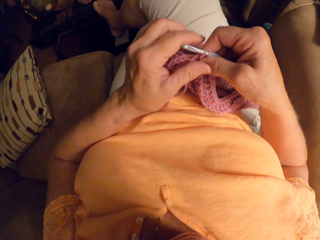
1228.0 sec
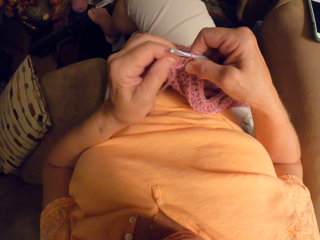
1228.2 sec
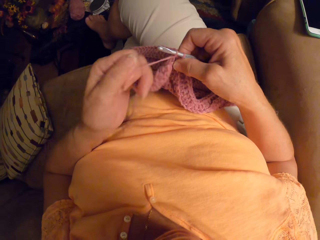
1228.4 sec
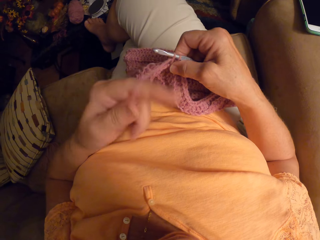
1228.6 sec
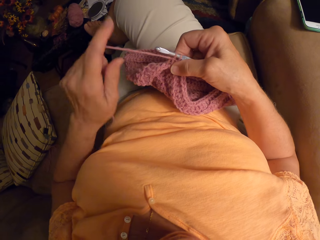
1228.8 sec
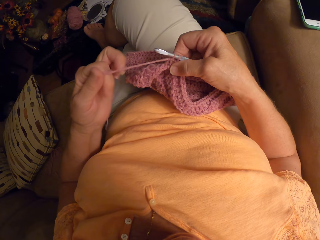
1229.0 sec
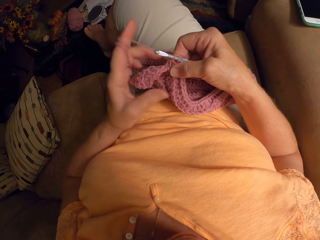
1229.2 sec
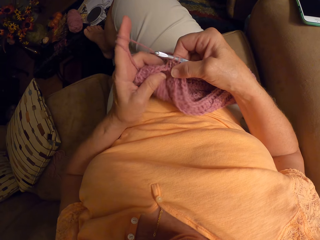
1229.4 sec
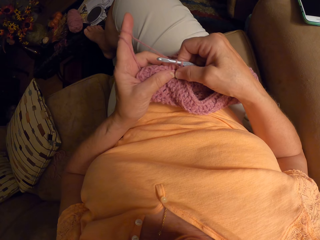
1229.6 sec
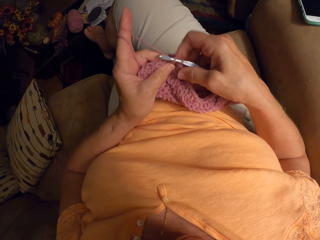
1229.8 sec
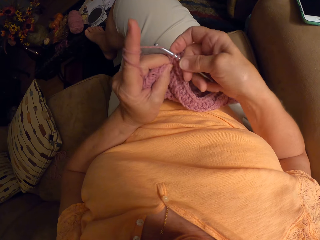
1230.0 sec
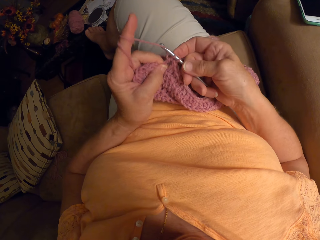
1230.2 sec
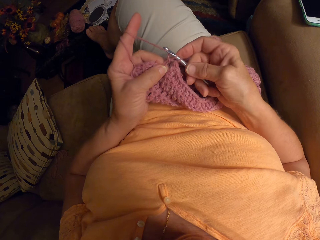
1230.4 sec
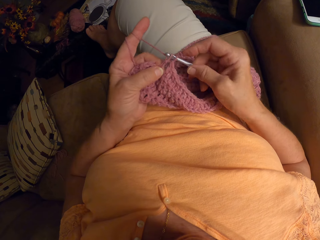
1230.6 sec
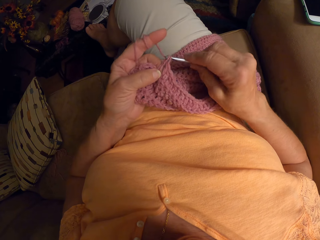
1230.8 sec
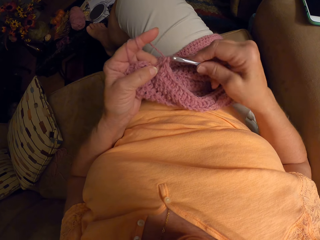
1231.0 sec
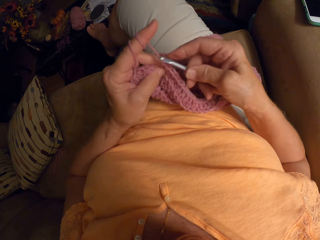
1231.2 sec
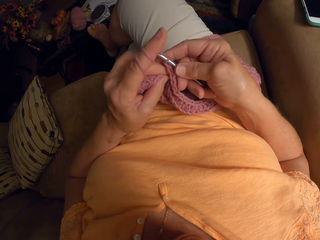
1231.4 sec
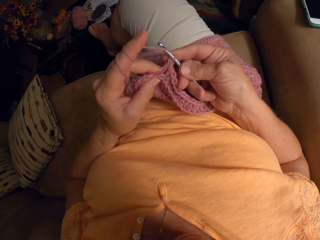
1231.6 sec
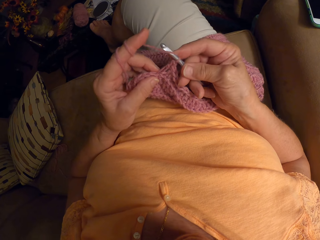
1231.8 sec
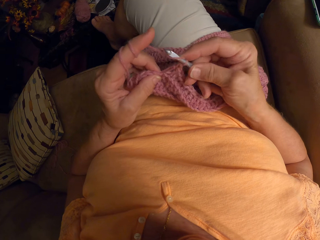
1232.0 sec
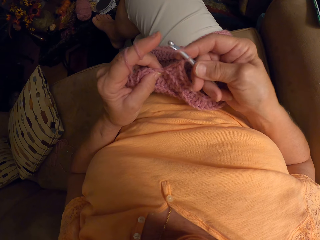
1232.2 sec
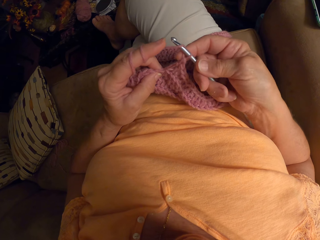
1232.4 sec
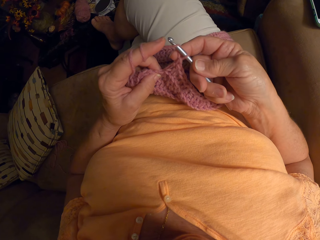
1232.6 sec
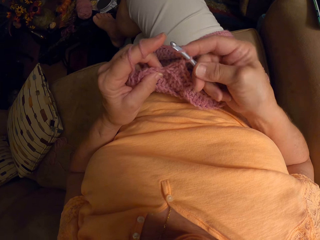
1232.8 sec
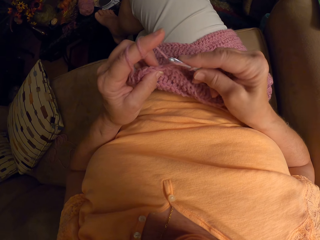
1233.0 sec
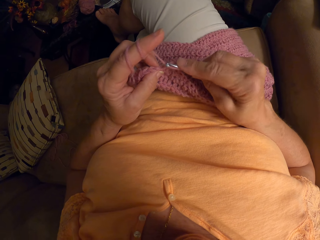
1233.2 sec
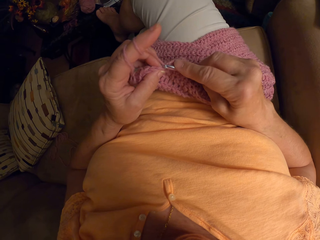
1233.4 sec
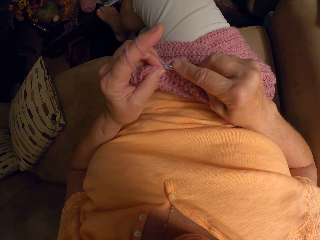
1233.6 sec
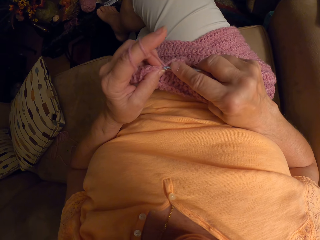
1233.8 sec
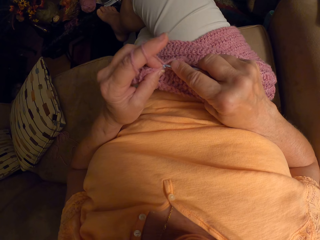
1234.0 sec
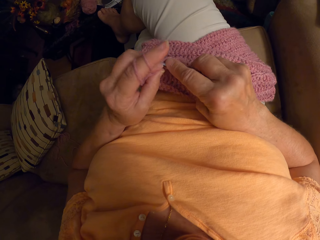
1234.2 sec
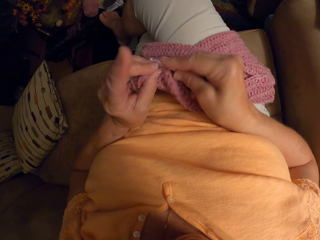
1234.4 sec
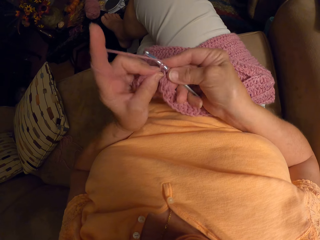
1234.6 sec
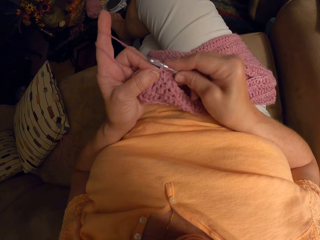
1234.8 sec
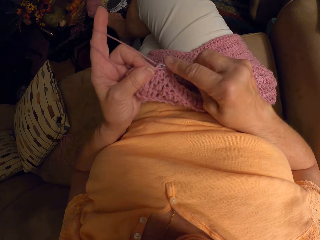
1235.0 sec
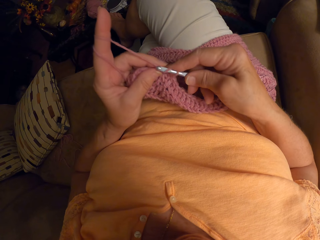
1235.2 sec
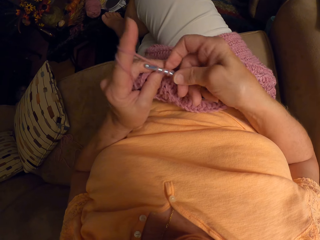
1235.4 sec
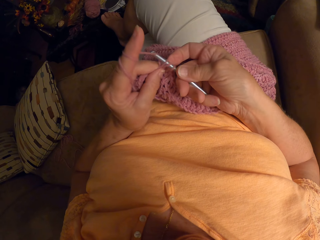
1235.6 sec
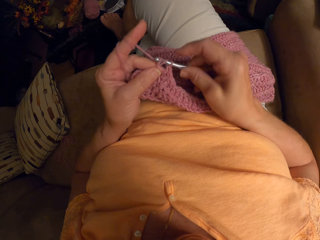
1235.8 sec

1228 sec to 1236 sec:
The camera wearer rolls knitting yarn on her finger. She knits a garment using a metal knitting needle.

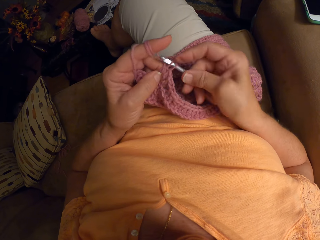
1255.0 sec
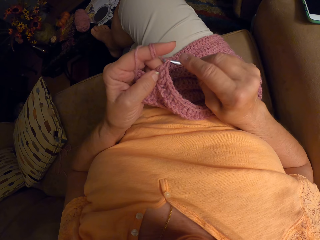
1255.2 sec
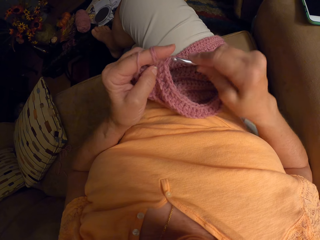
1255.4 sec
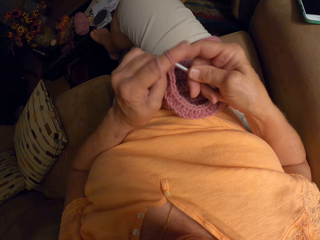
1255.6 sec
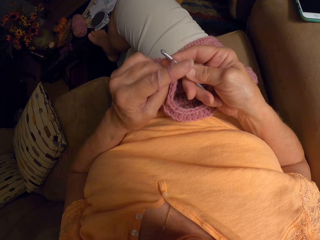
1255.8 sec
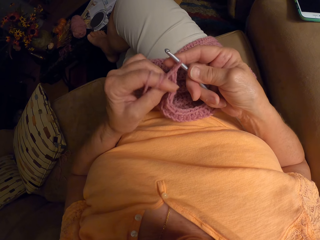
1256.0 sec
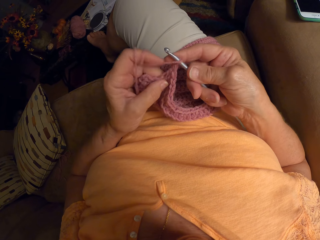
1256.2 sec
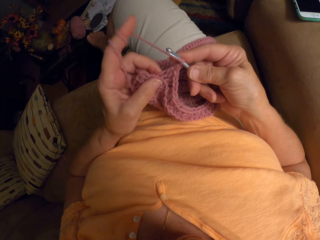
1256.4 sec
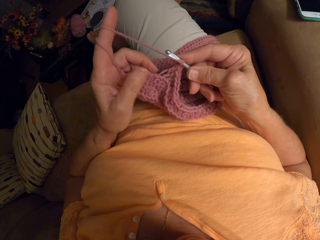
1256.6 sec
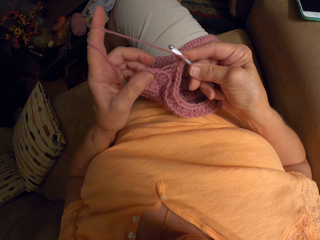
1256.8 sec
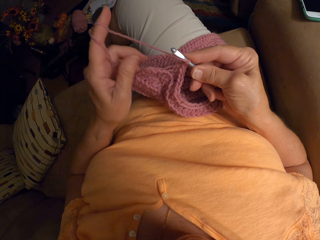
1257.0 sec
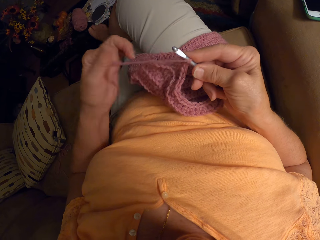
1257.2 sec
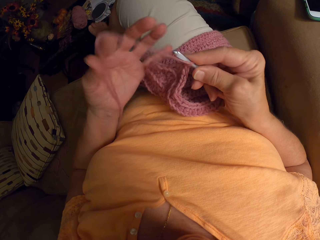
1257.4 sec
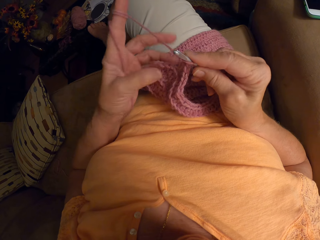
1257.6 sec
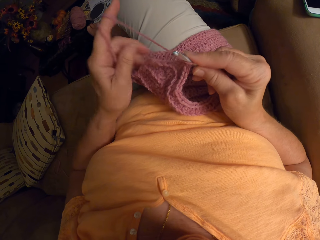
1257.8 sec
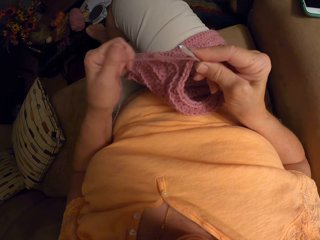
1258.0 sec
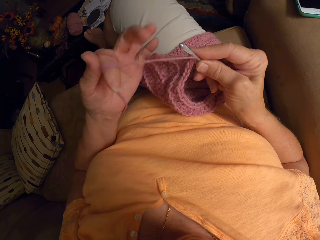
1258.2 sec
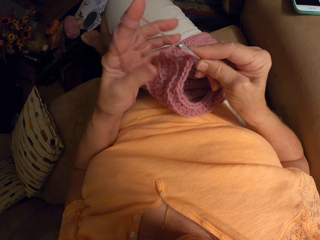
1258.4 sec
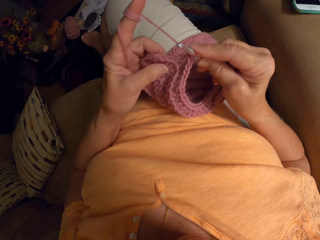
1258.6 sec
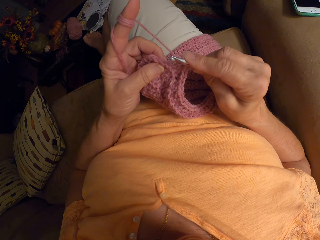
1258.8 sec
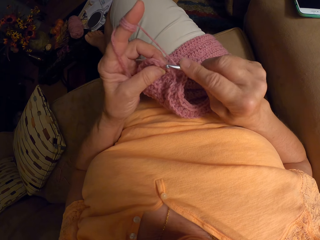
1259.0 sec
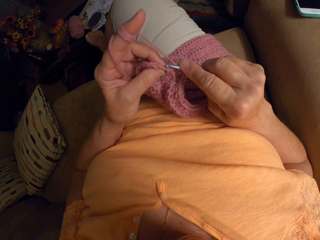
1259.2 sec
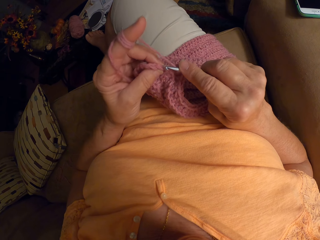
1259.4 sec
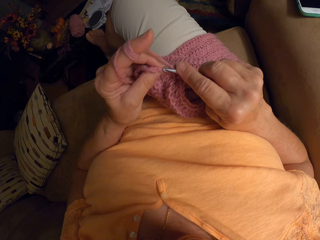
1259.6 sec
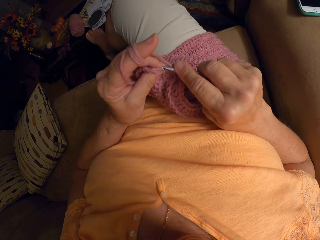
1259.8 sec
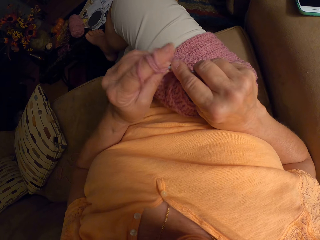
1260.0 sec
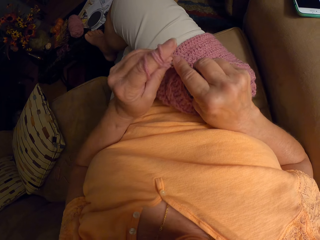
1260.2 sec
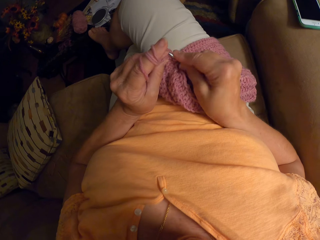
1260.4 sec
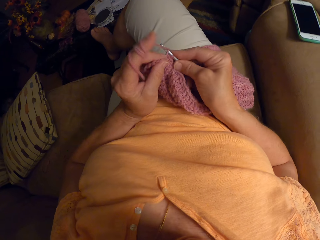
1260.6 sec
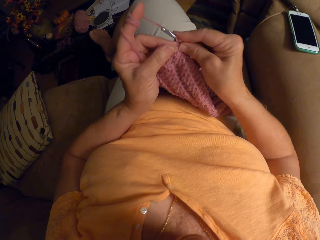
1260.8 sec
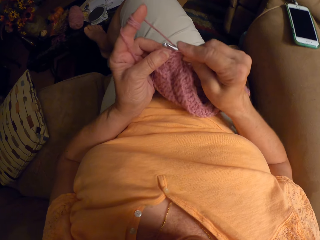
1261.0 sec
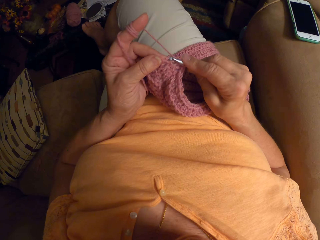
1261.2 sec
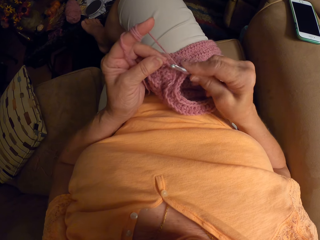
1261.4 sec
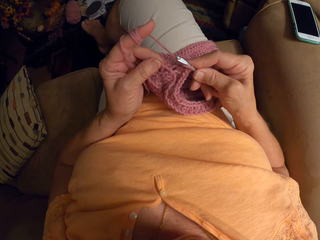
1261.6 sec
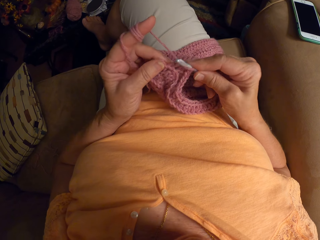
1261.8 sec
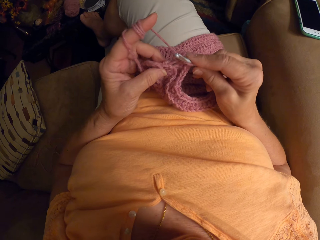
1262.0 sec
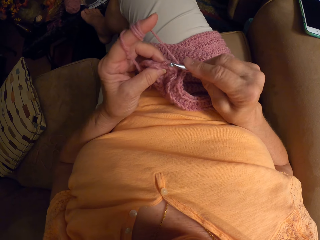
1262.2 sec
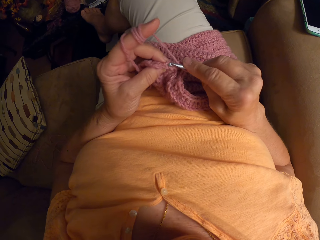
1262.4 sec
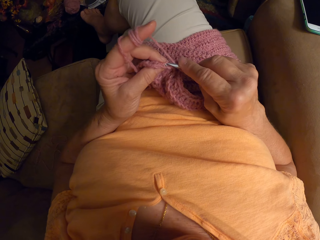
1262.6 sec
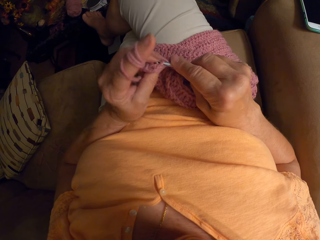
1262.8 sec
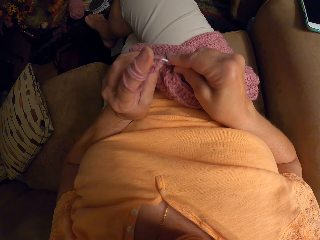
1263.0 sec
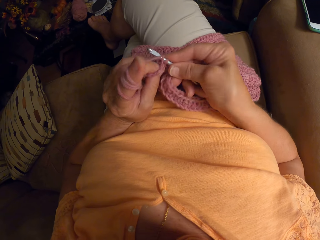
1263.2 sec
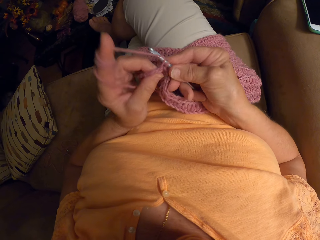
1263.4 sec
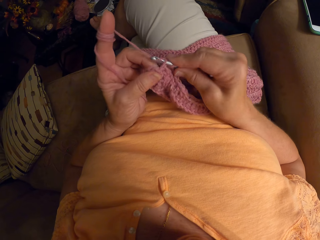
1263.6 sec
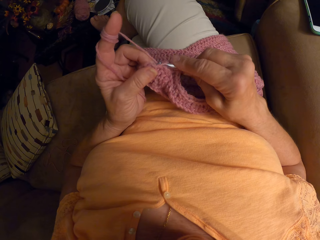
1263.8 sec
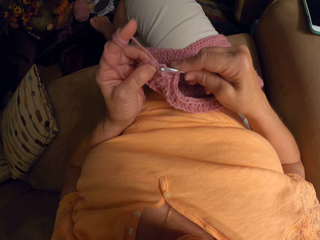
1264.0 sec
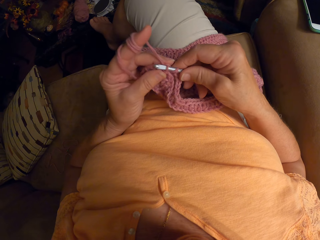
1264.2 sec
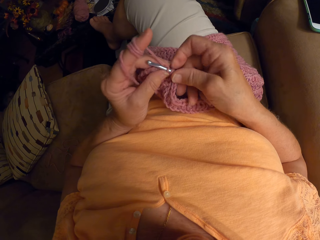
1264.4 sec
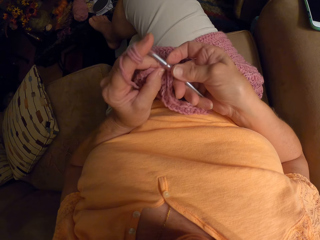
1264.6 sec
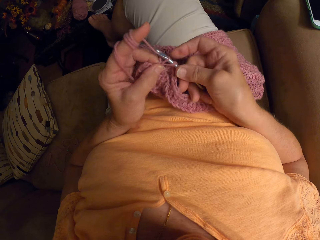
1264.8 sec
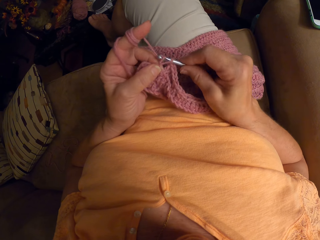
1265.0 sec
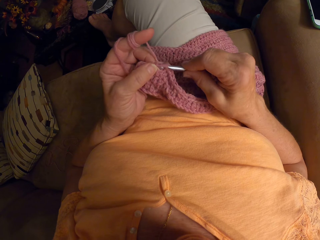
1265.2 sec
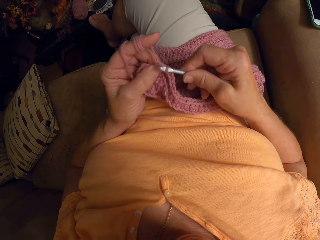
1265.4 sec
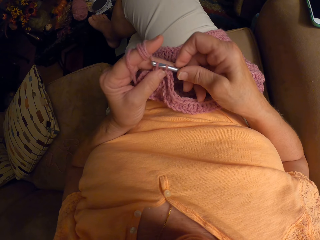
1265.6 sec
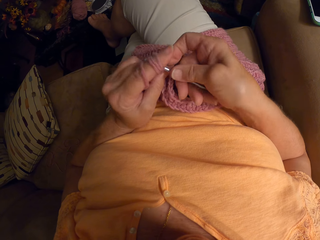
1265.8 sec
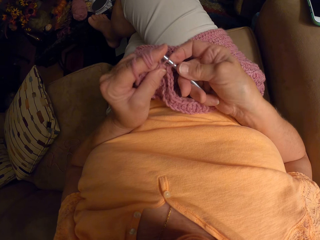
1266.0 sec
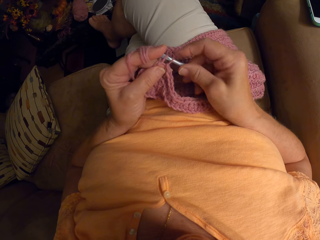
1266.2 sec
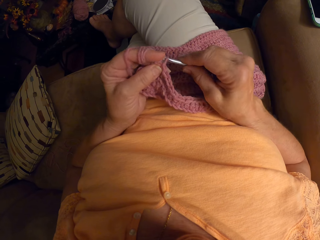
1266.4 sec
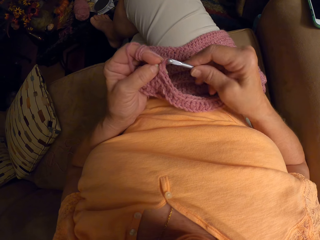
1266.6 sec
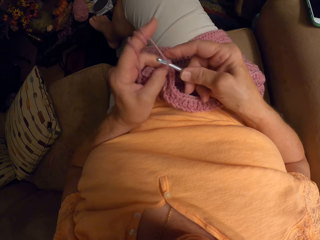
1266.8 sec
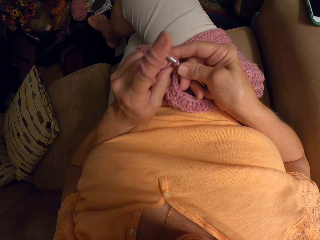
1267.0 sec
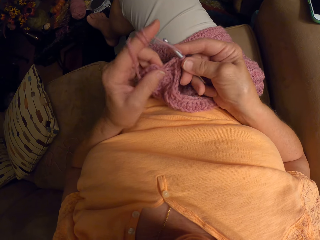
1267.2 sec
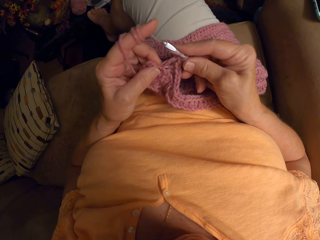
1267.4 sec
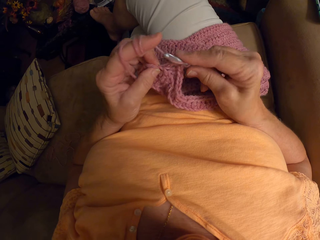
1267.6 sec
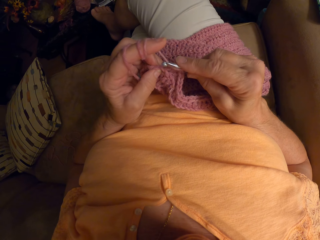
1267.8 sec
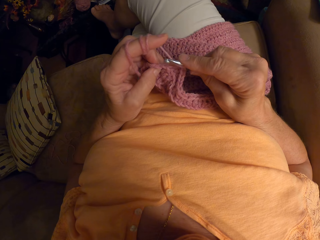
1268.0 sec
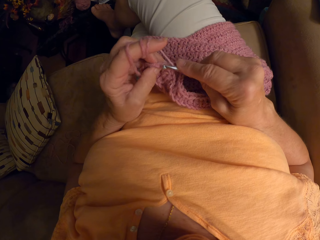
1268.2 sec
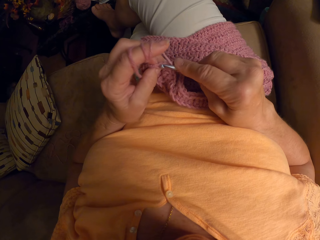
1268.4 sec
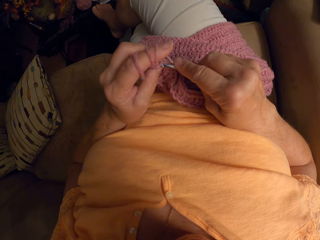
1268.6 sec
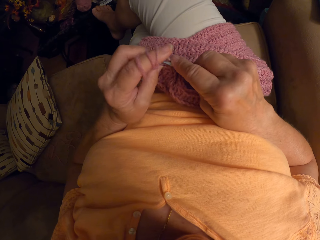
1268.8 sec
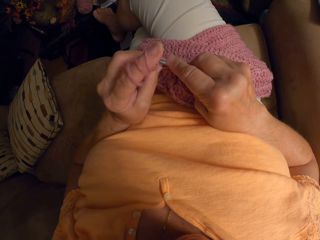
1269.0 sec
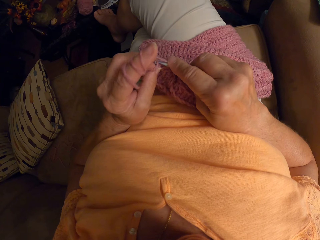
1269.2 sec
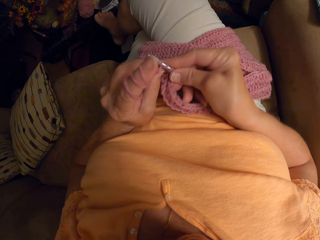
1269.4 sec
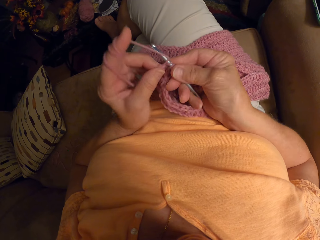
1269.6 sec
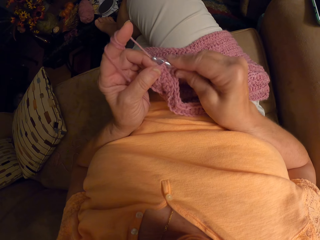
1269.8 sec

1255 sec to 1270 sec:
The camera wearer rolls knitting yarn on her finger. She knits a garment using a metal knitting needle.
